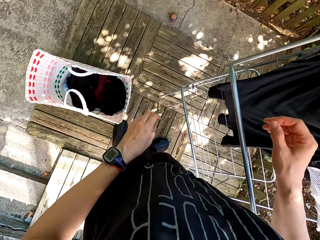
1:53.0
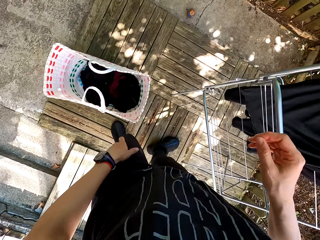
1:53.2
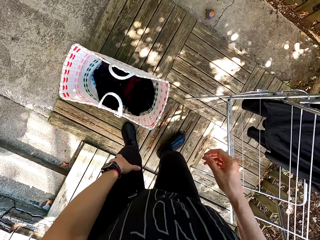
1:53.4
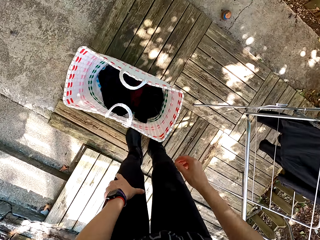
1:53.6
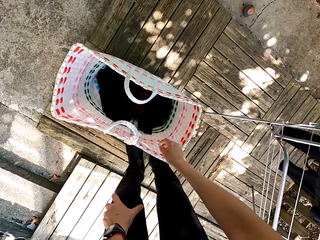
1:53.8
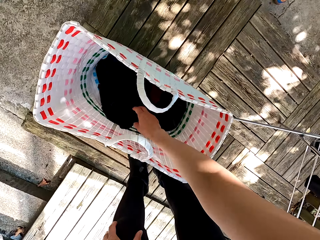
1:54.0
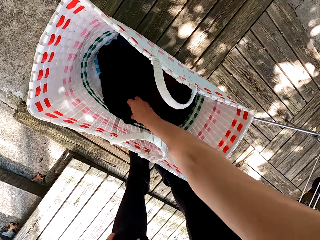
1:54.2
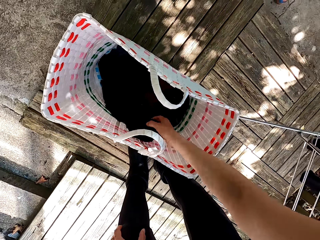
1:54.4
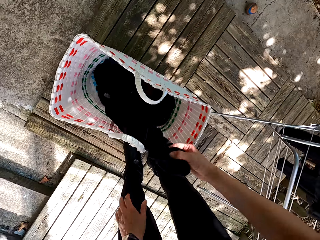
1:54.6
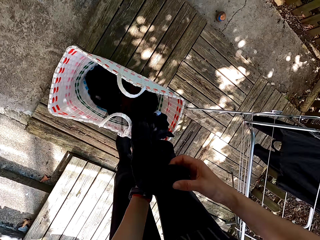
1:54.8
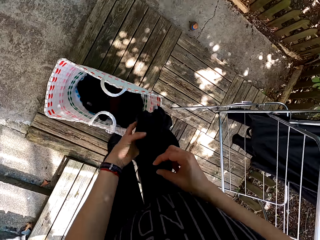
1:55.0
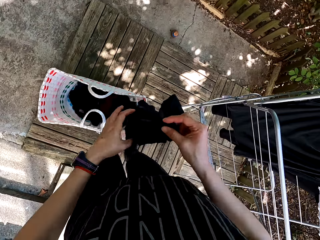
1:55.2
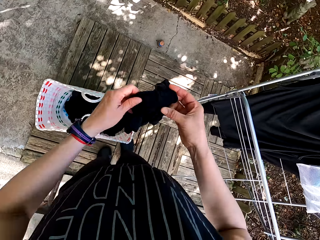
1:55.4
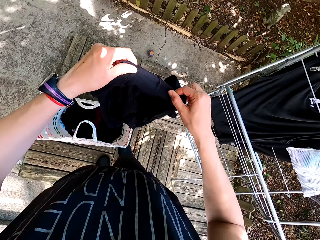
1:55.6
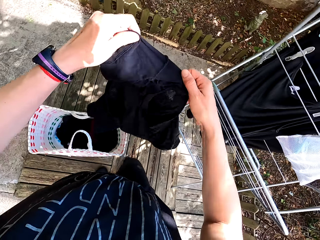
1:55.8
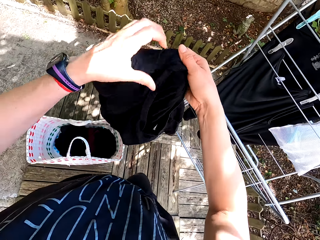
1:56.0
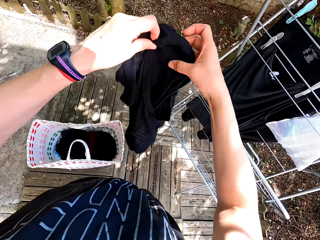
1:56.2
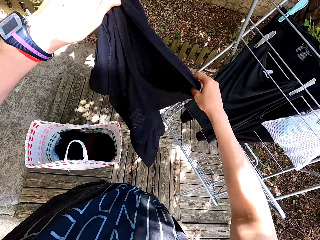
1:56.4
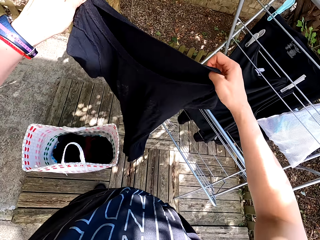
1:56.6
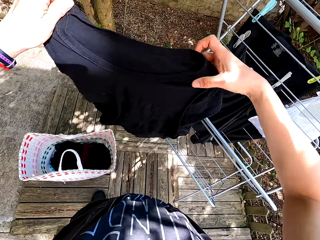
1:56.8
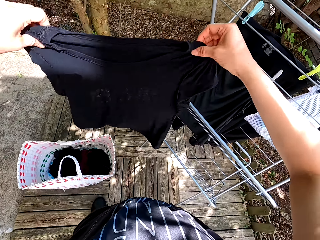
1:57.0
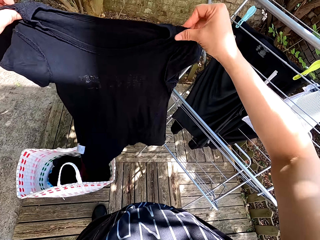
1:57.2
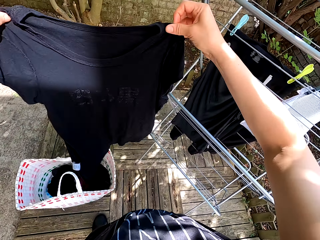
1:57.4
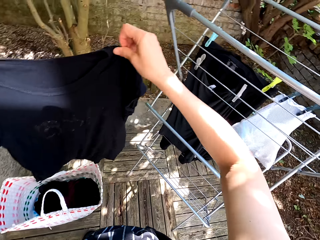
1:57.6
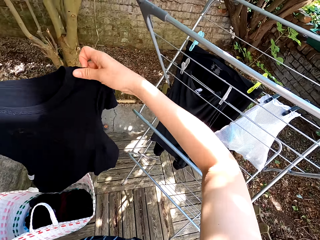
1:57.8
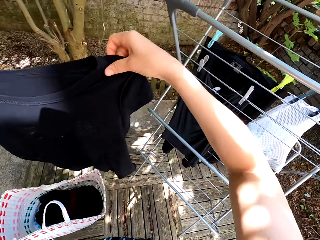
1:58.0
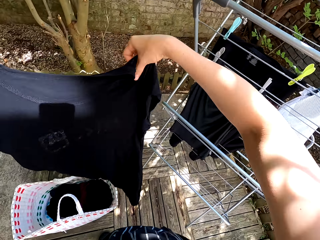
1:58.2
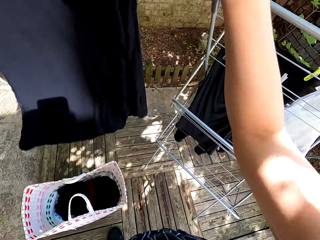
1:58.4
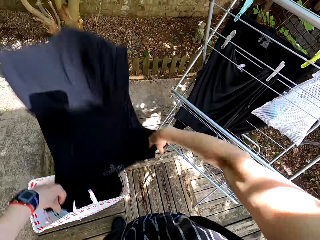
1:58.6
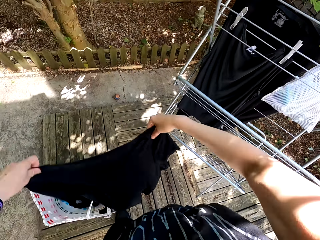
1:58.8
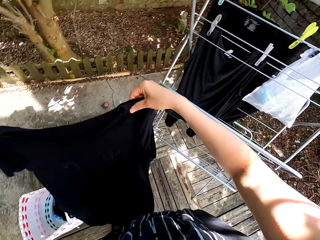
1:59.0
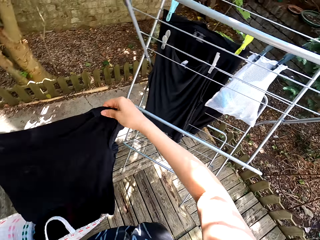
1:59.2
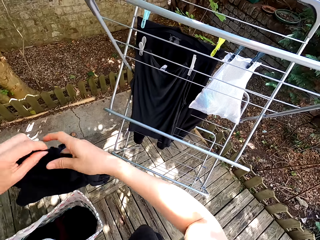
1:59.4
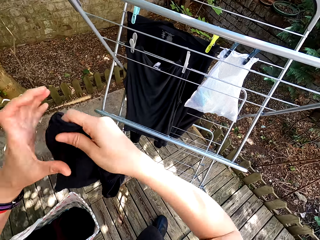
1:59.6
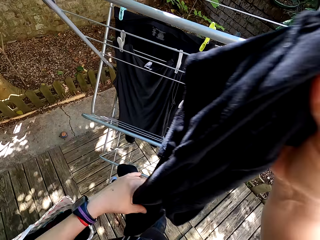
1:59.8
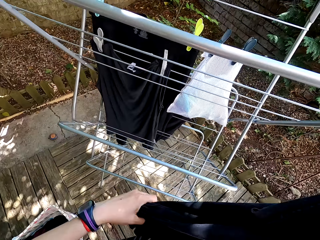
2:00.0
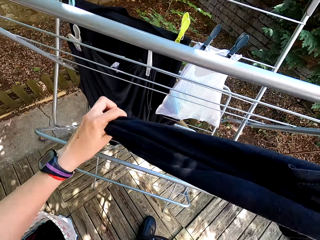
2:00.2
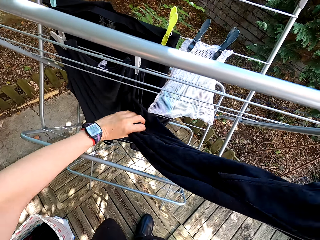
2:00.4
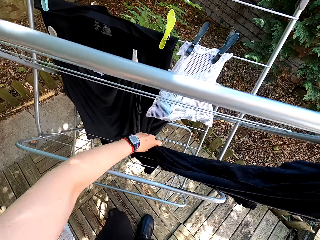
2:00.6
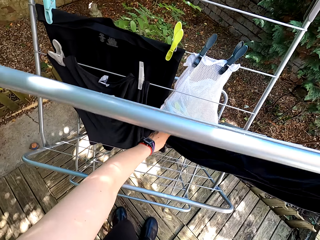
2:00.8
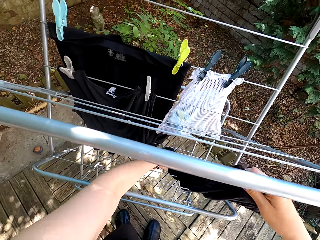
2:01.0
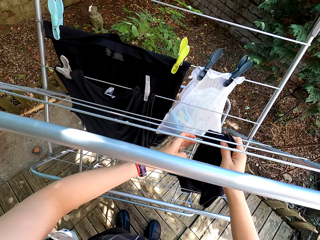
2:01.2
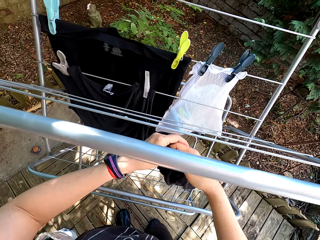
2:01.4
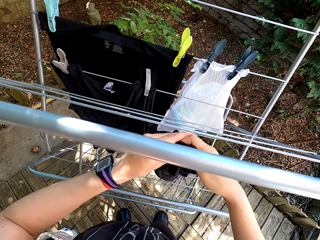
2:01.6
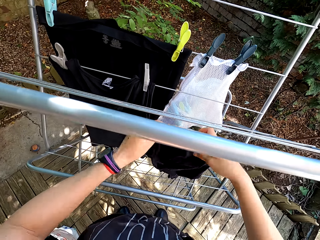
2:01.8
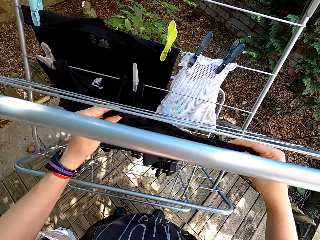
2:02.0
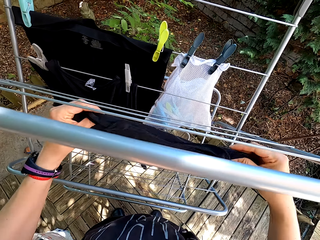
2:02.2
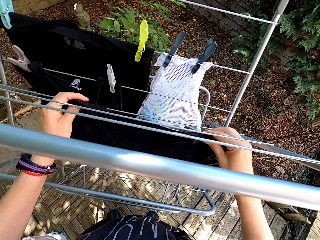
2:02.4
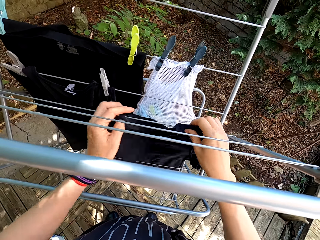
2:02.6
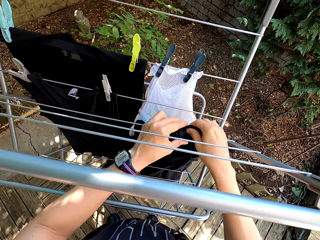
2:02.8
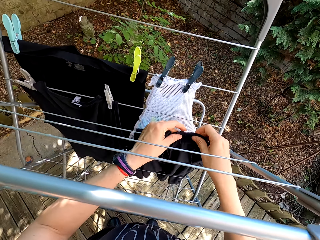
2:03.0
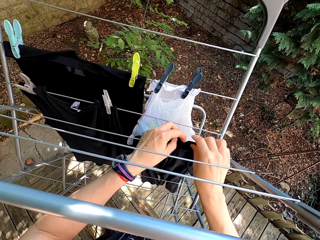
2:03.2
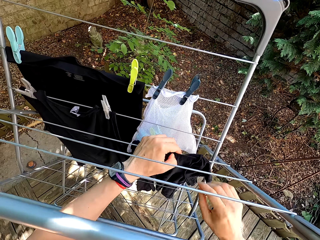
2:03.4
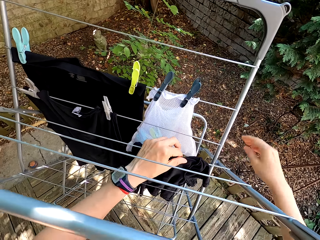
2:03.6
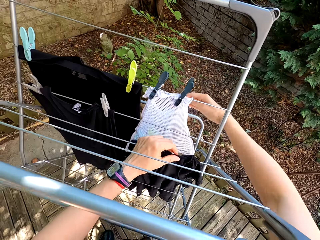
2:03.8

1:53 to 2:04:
The camera wearer picks the cloth in the basket. They look at the cloth. They hang the cloth on the portable clothes line.

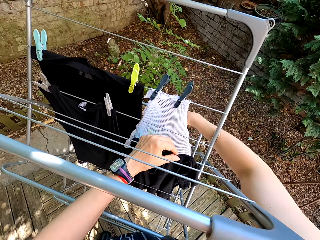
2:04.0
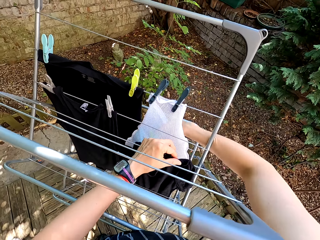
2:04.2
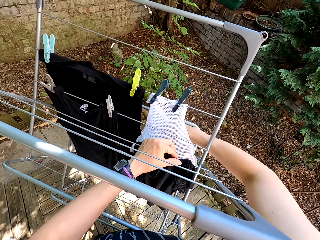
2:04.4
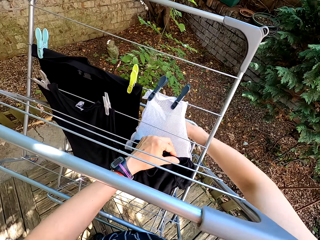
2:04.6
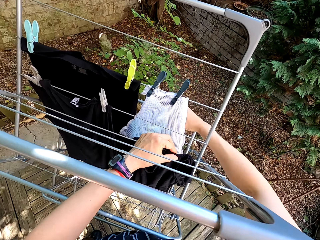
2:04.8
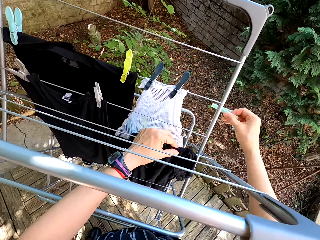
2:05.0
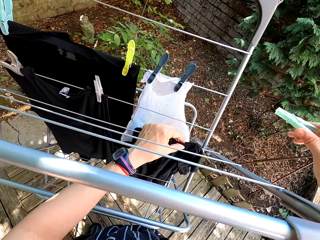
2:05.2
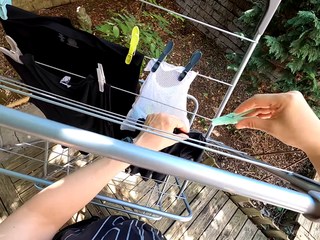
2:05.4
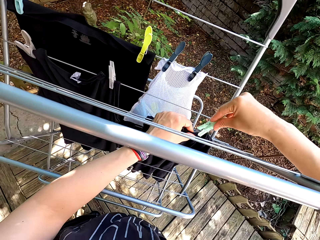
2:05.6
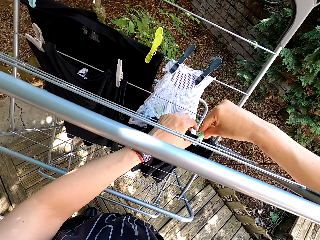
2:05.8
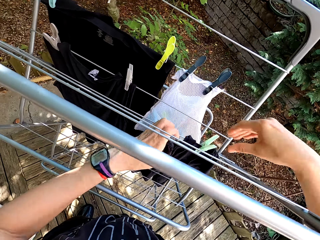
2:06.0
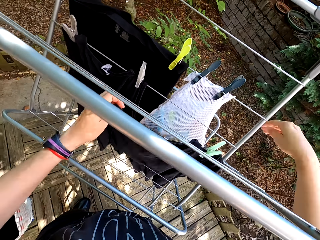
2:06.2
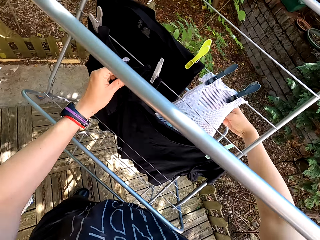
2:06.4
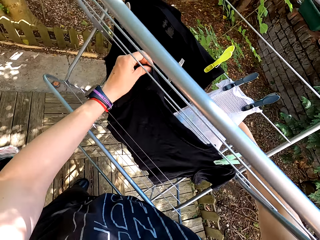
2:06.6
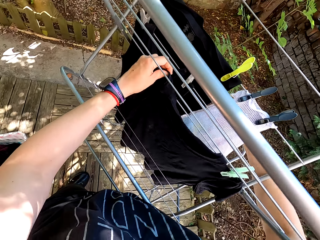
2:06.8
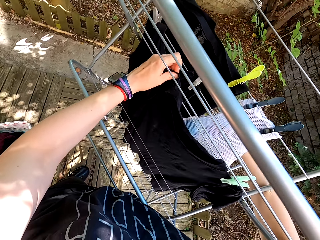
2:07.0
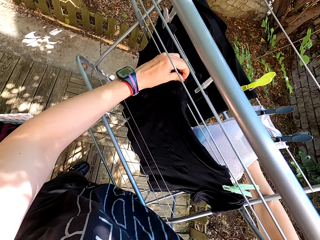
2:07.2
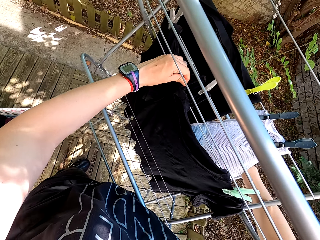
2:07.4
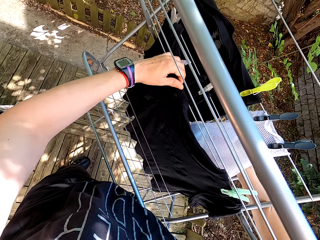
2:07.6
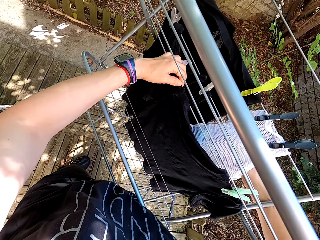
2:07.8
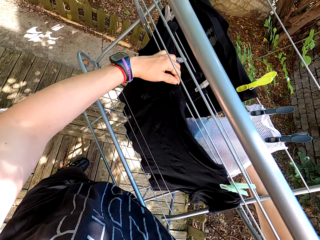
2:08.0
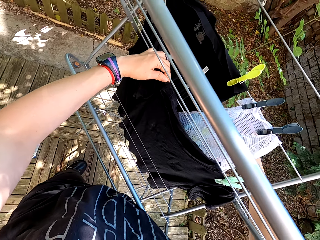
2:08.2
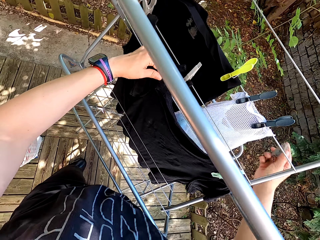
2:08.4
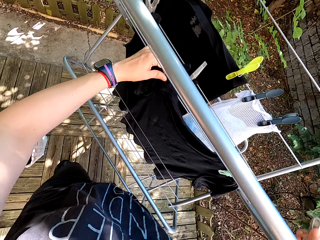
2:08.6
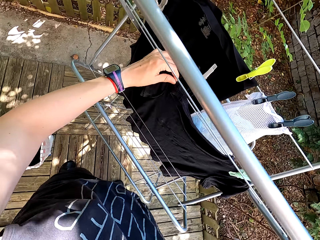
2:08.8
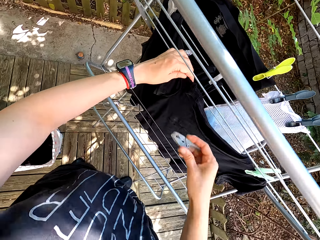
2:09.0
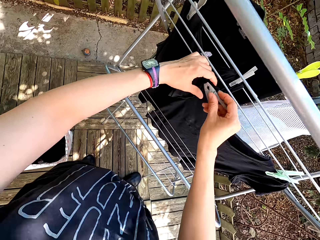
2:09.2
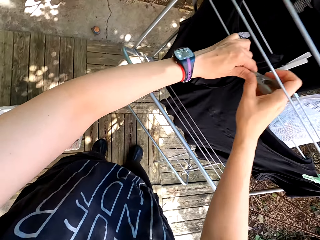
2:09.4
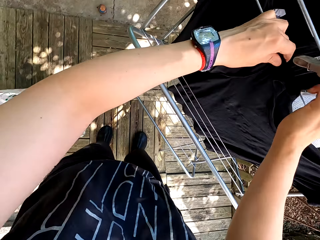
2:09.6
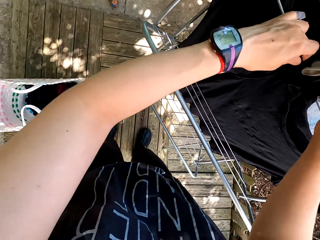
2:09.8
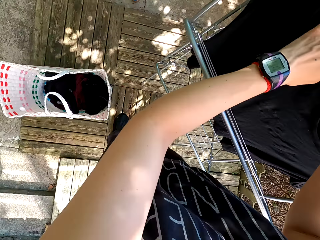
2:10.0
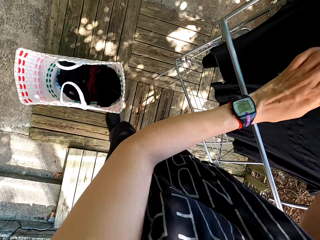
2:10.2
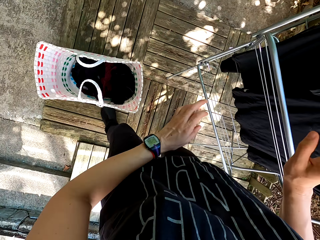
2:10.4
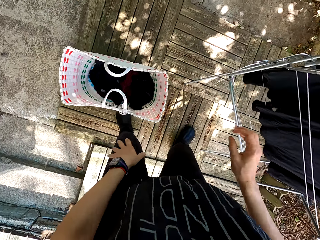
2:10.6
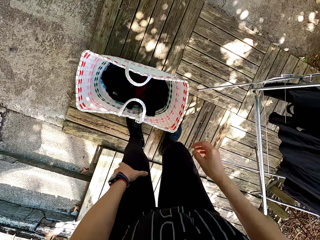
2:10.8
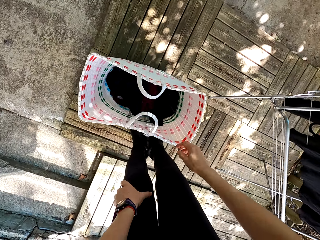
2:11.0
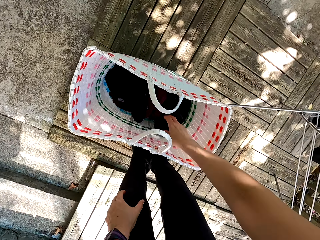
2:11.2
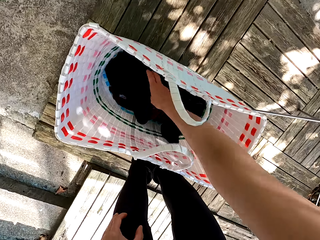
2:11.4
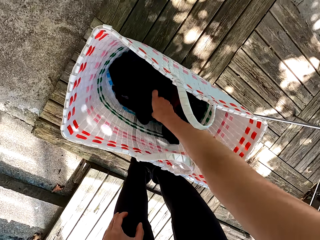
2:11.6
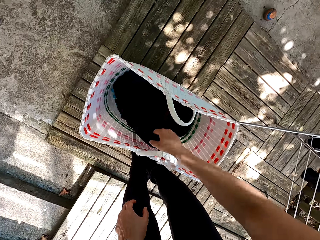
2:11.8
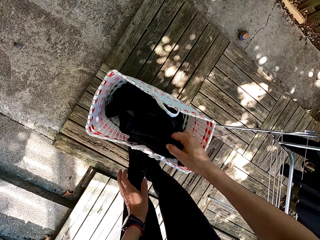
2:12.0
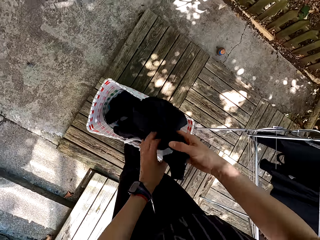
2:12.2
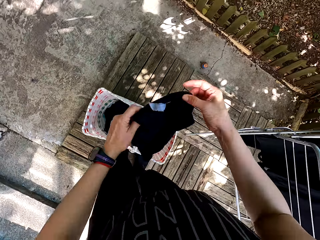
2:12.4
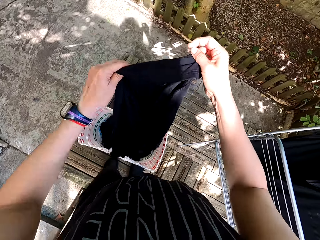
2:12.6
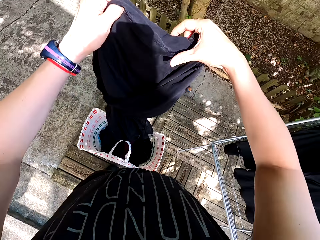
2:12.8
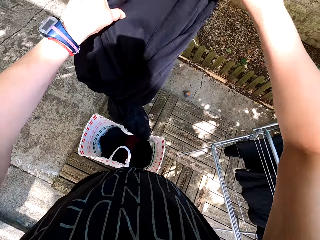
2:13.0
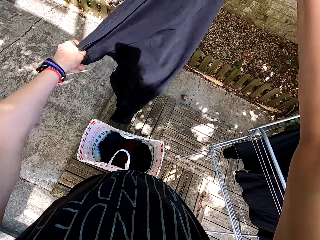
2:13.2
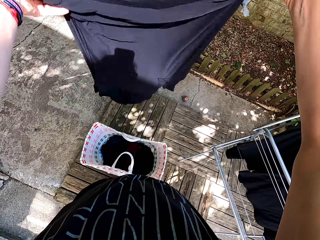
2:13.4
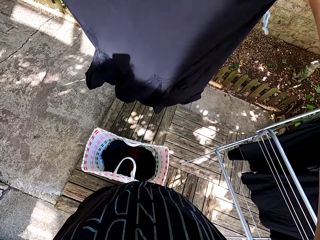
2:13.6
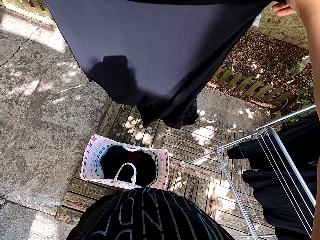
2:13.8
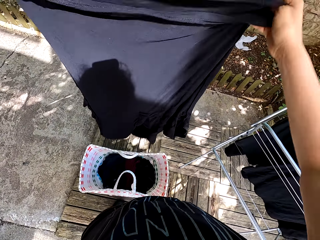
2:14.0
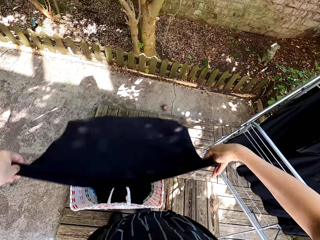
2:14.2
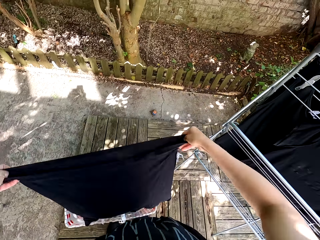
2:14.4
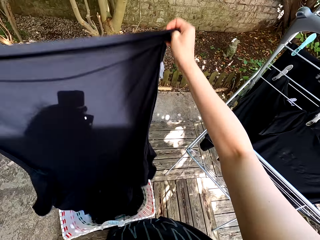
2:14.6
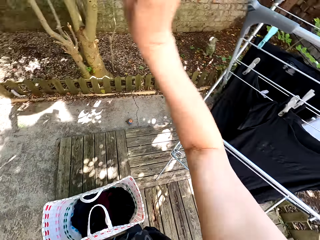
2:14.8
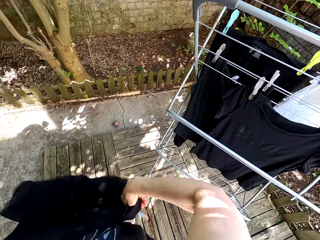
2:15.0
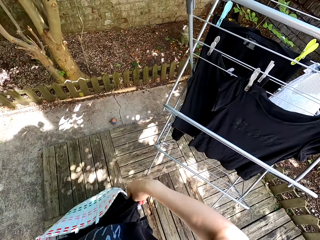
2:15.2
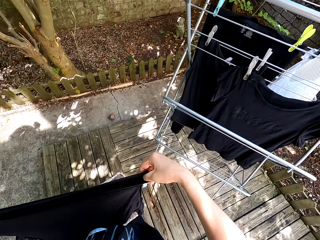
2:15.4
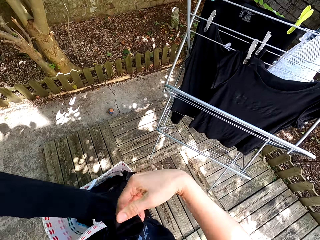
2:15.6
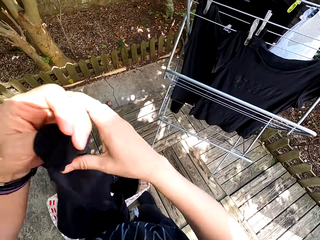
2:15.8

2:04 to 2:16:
The camera wearer picks pegs from the peg bag. They put the peg on the cloth. They hang the cloth. They pick pegs from the peg bag. They hang the cloth. They put the peg on the cloth. They look around. They pick the cloth in the basket. They look at the cloth.
